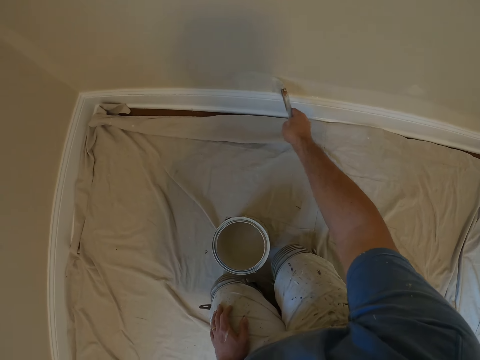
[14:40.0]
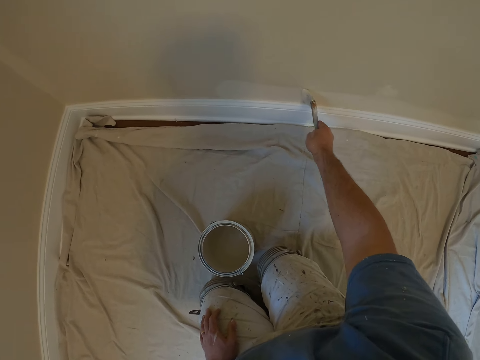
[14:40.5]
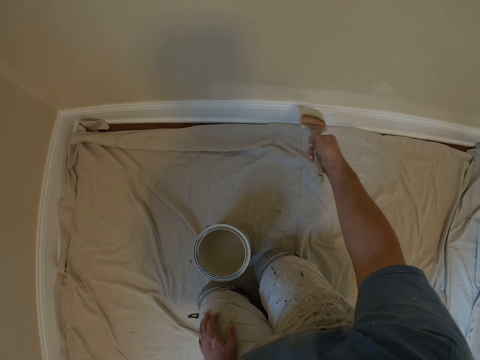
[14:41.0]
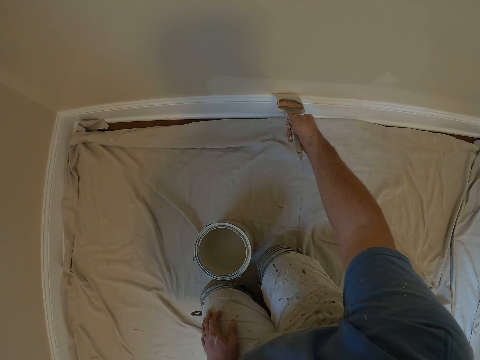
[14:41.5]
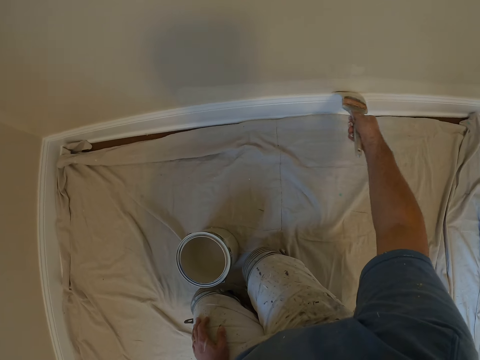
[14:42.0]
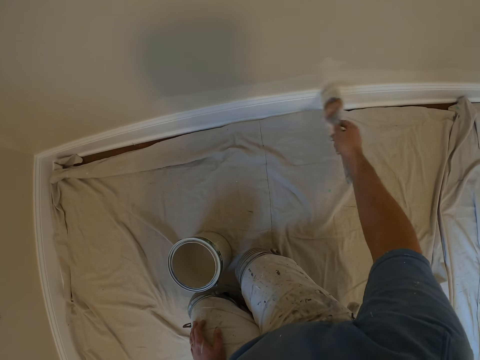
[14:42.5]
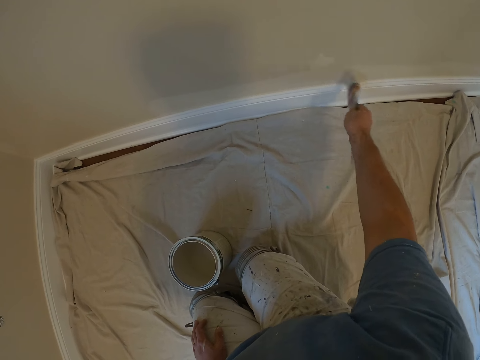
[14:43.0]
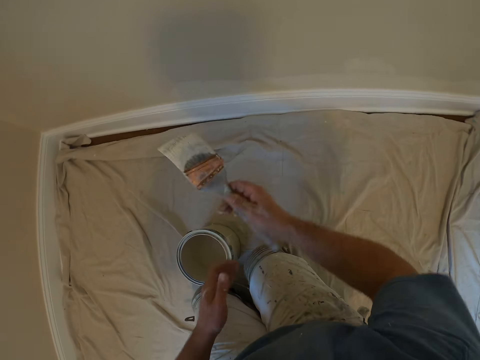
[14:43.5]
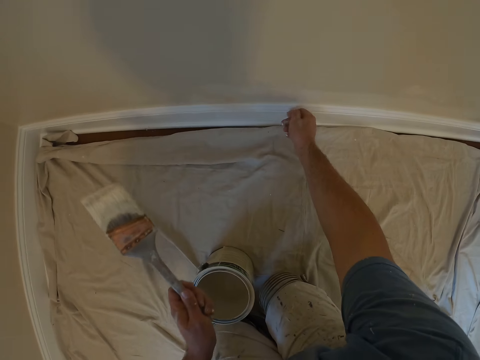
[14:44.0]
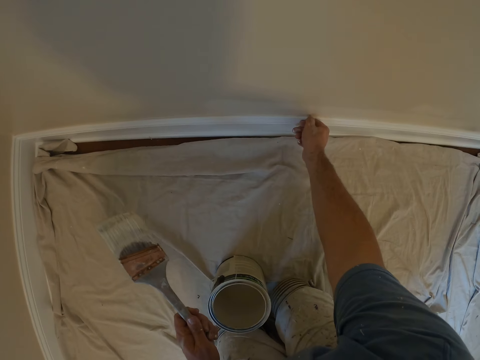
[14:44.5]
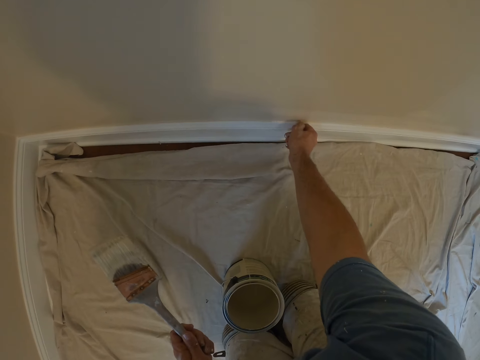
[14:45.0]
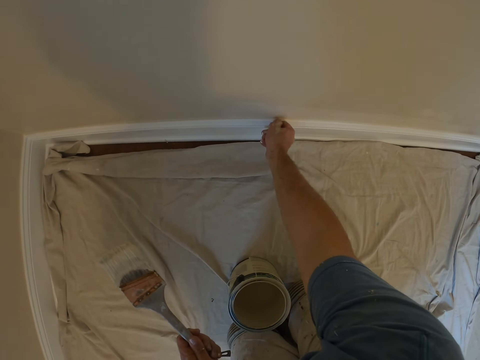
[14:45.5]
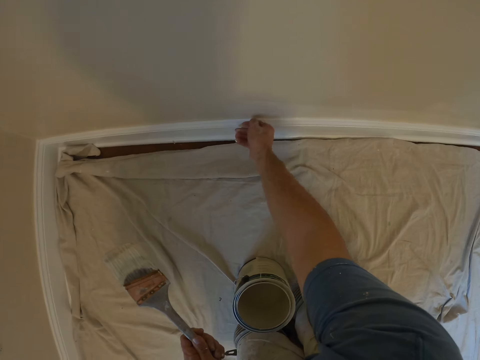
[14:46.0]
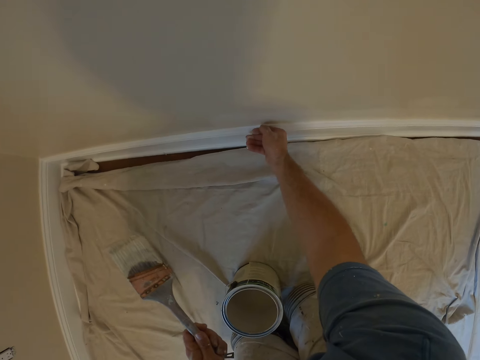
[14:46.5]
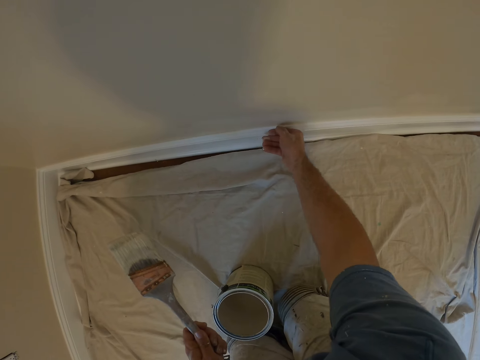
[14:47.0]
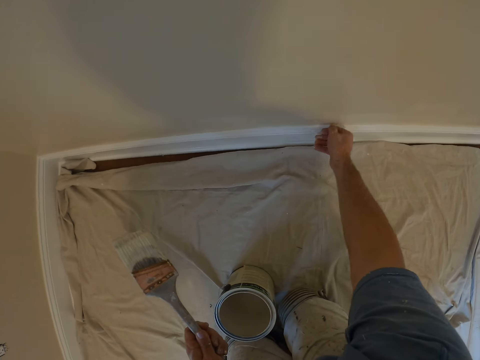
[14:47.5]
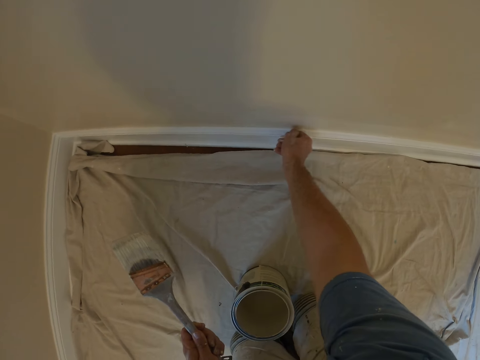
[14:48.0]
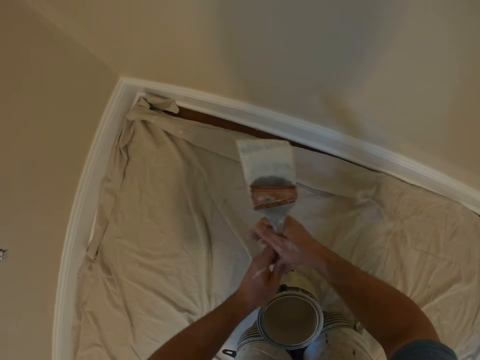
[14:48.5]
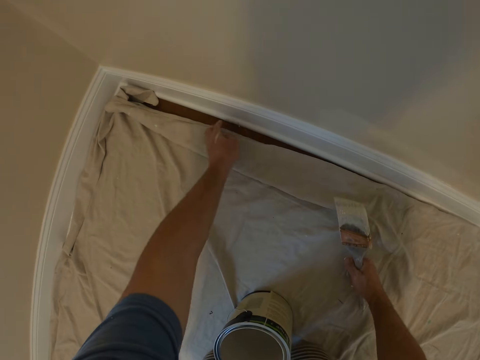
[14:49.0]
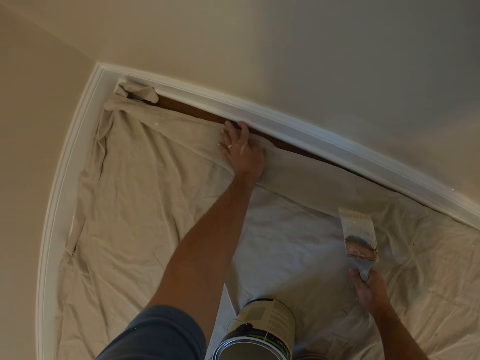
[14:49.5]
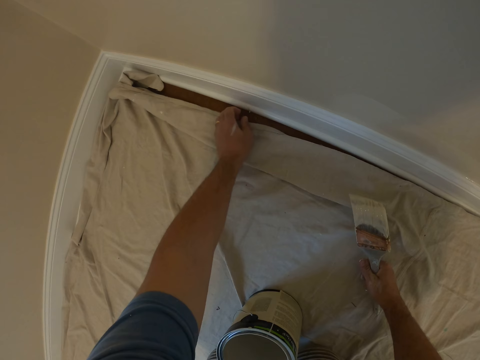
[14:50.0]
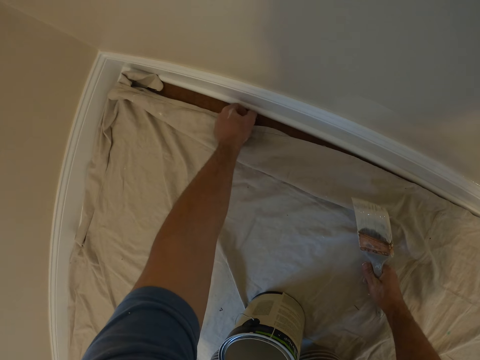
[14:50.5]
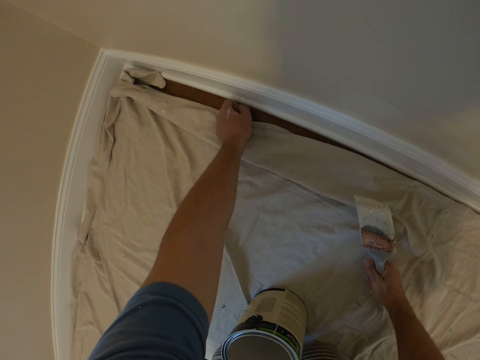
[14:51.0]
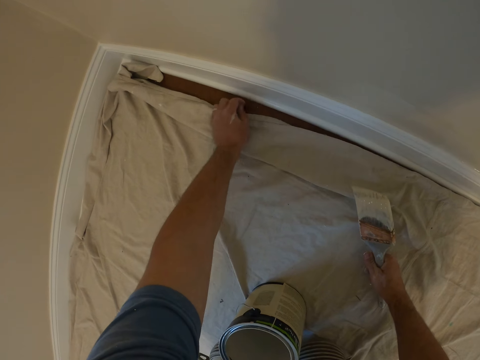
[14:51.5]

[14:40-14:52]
The camera wearer puts the brush in his left hand. He touches the wall with the hand. He traces the wall trim with his right hand. He changes the brush to the other hand. He feels the lower part of the wall trim with his left hand.

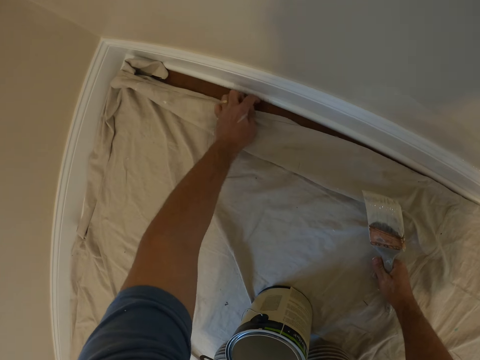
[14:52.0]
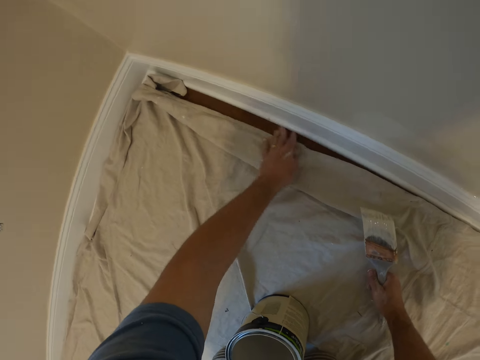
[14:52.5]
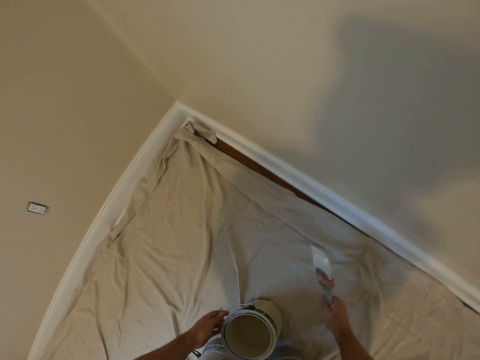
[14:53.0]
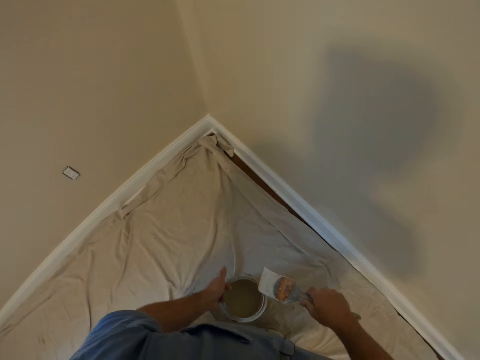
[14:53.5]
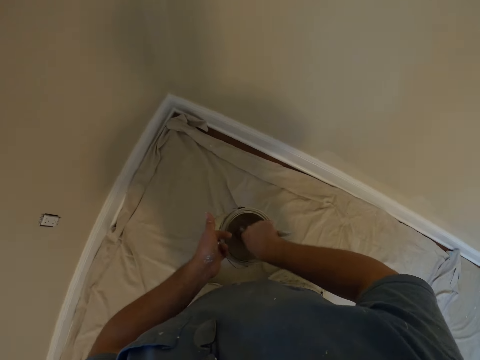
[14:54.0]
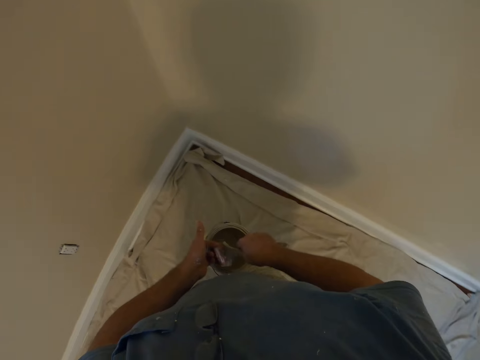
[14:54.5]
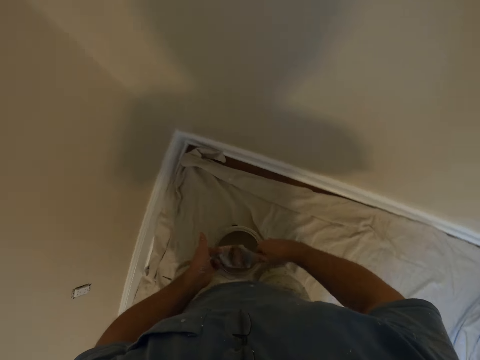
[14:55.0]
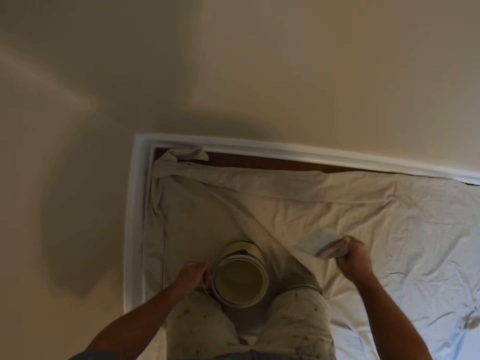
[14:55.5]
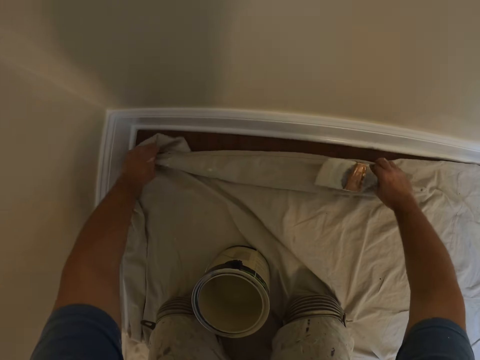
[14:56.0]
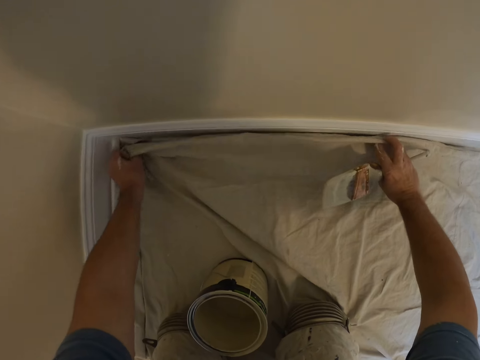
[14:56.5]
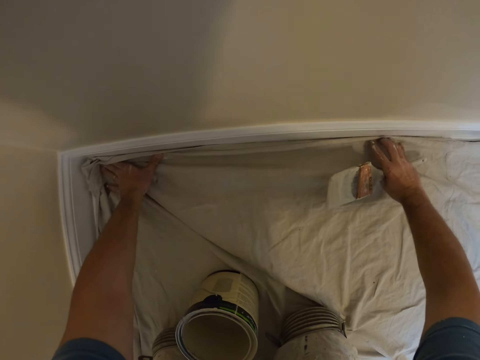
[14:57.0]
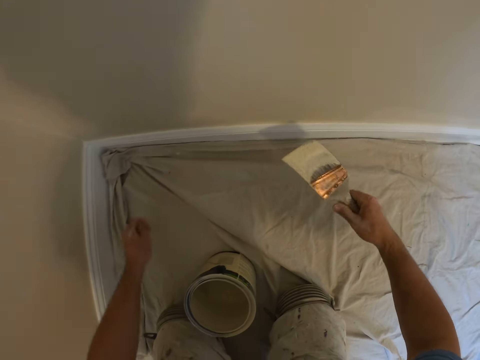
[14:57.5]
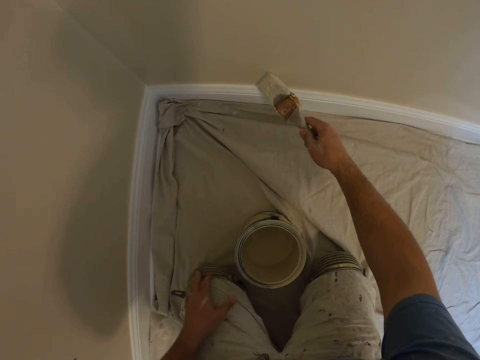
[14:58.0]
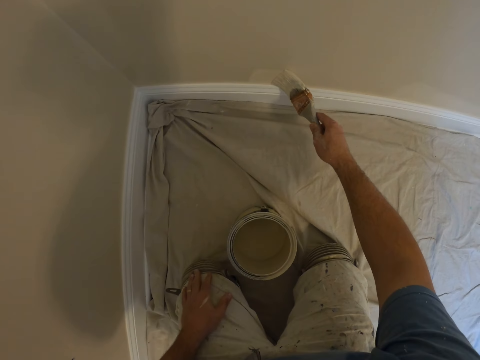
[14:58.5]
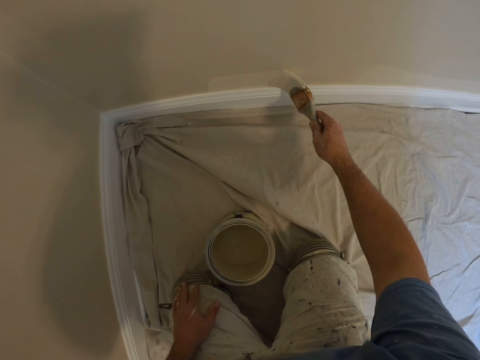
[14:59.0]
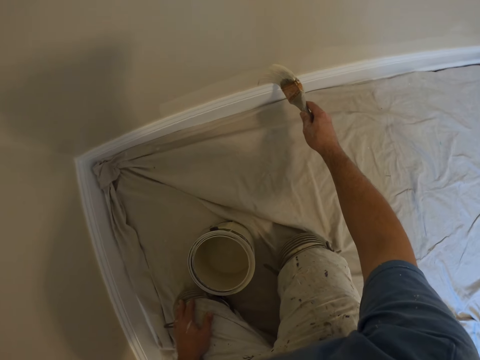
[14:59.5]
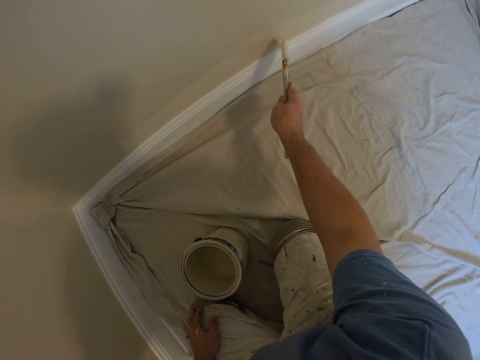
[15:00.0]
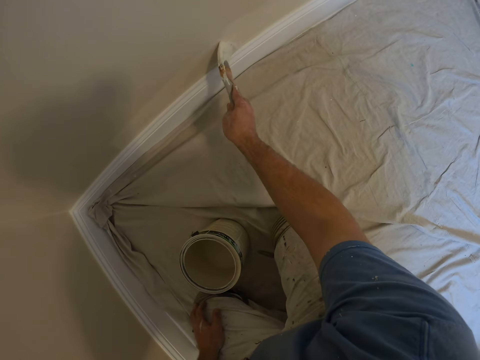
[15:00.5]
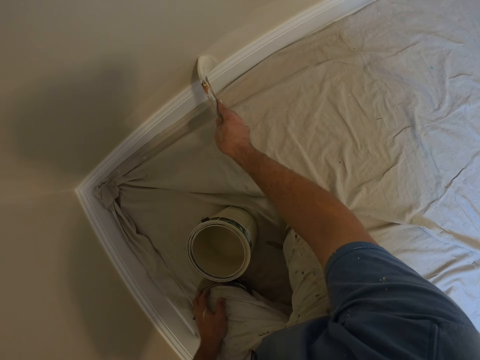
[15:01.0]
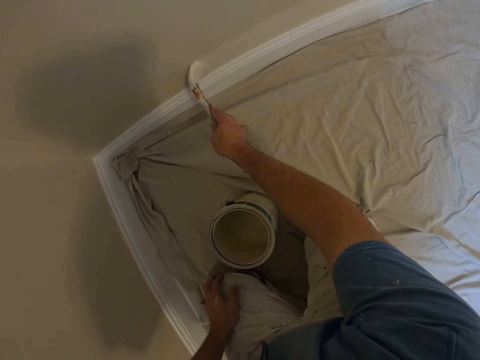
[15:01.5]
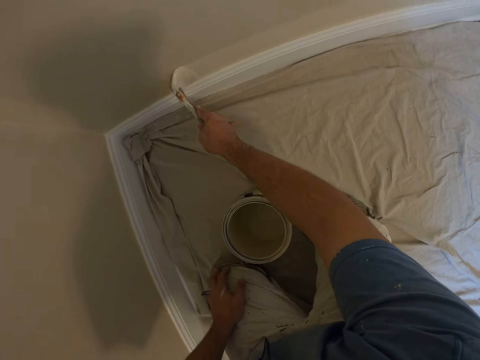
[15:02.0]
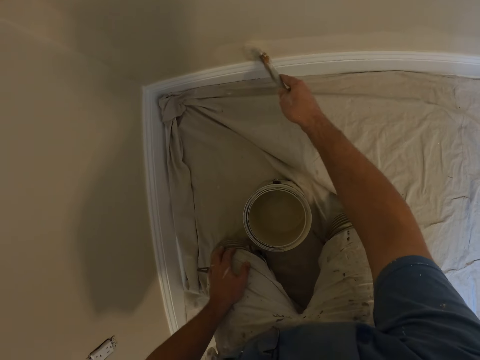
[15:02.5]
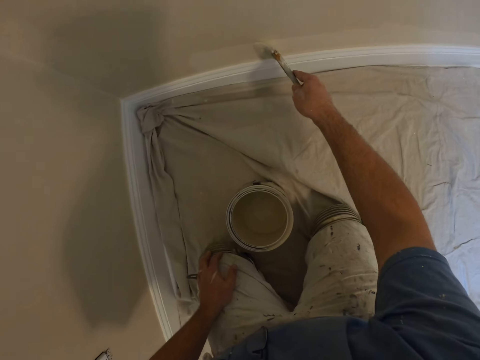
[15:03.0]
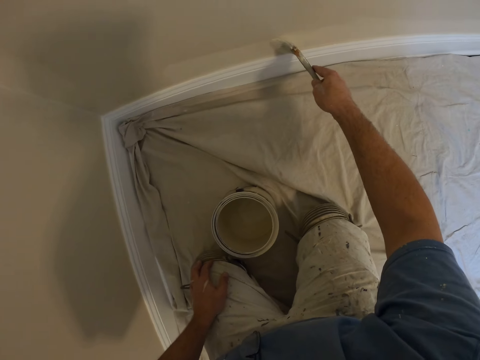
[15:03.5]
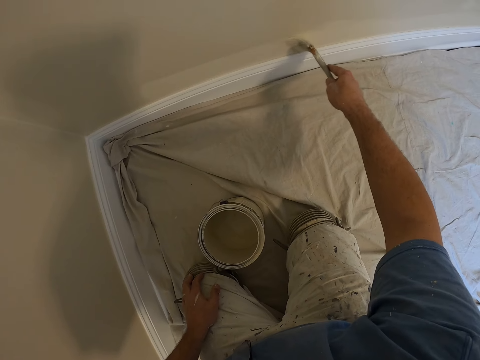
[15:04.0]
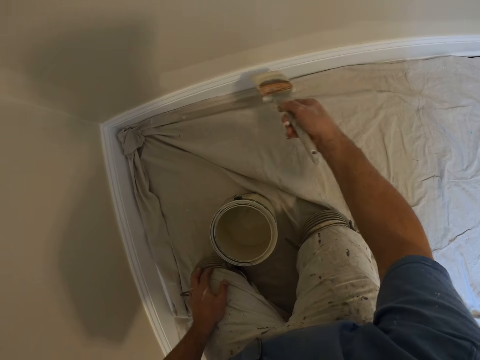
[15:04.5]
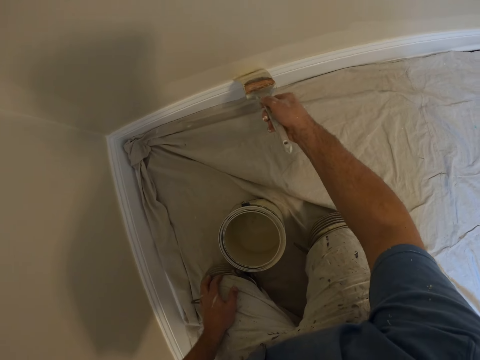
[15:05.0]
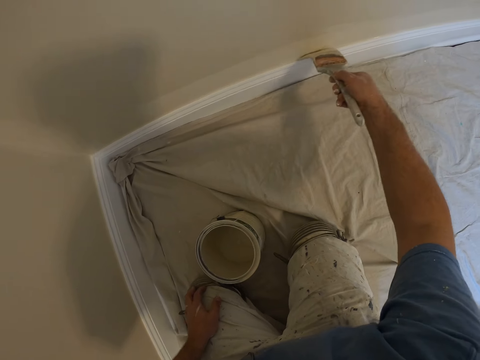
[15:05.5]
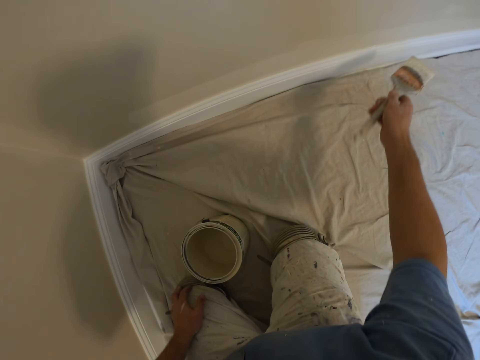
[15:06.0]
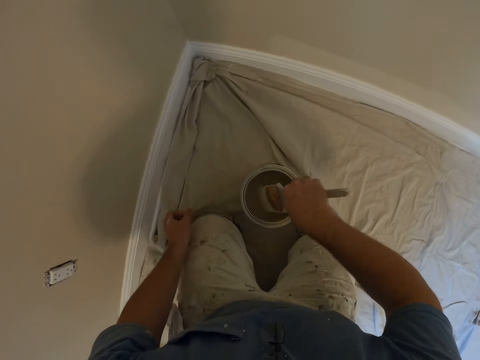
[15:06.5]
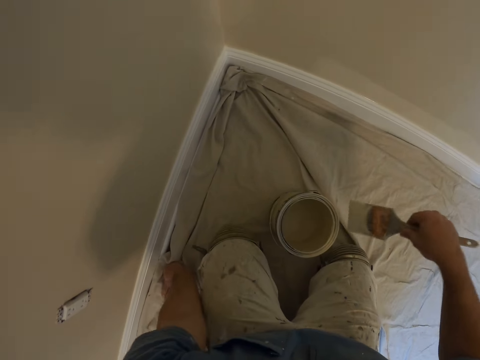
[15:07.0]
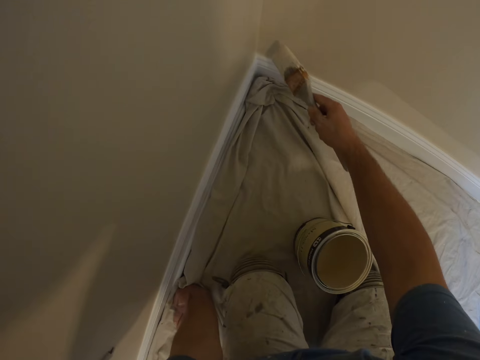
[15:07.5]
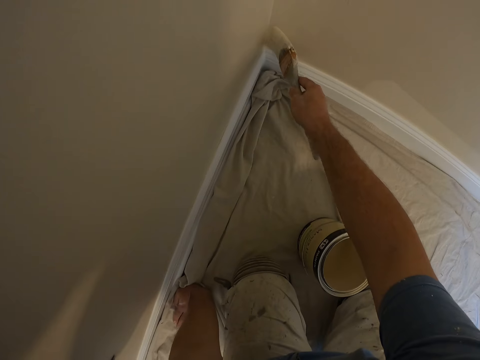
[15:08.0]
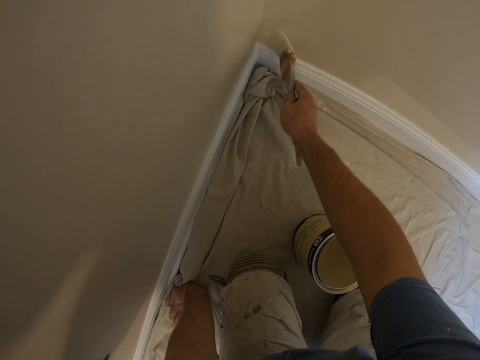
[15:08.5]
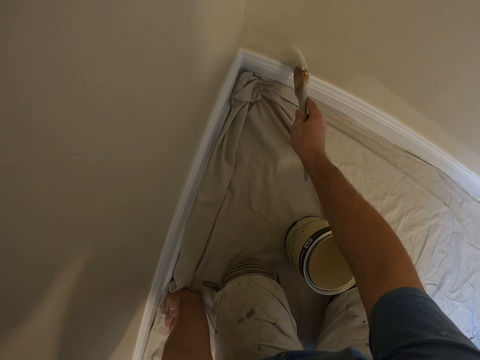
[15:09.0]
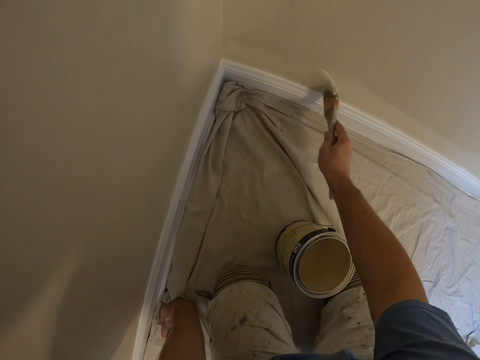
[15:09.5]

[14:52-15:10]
The camera wearer picks up the paint bucket from the floor with his left hand. He dips the paint brush into the paint bucket. He moves forward a bit on his knees. He places the paint bucket on the floor. He adjusts the cloth on the floor. He pushes the sheet to the wall. He paints the wall of the room with the paint brush. He dips the paint brush into the paint bucket and paints the wall of the room with the paint brush.
